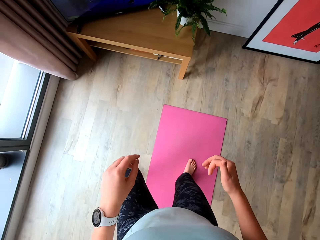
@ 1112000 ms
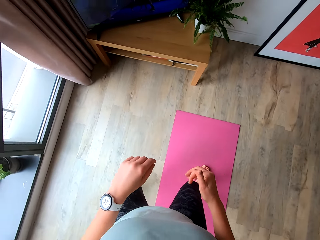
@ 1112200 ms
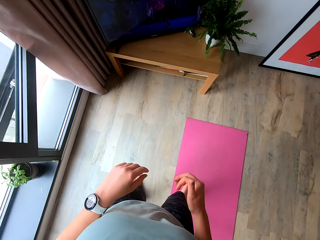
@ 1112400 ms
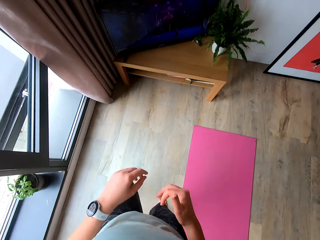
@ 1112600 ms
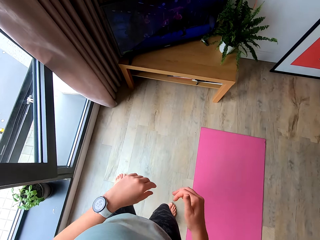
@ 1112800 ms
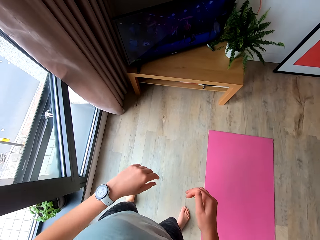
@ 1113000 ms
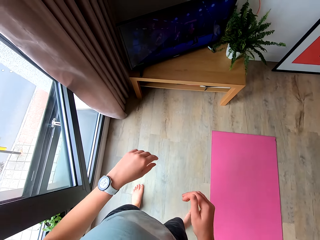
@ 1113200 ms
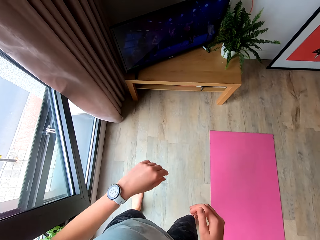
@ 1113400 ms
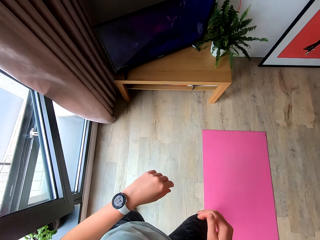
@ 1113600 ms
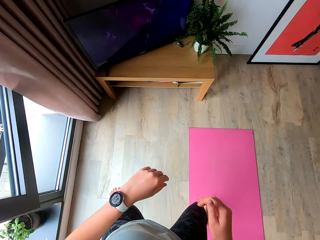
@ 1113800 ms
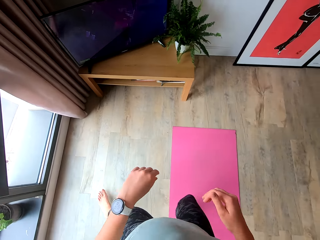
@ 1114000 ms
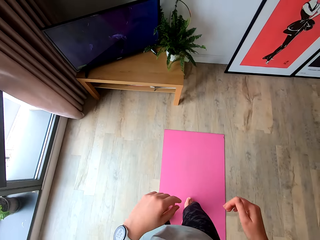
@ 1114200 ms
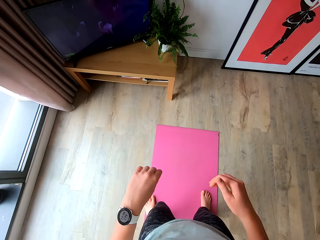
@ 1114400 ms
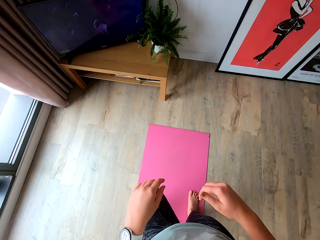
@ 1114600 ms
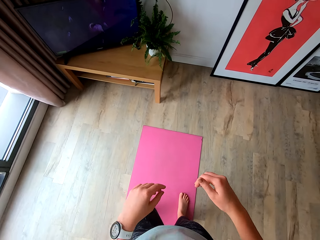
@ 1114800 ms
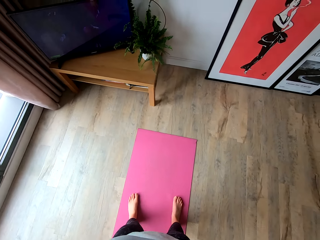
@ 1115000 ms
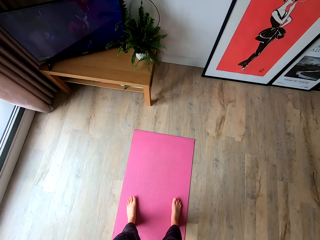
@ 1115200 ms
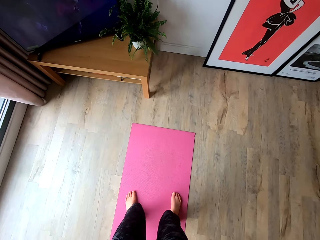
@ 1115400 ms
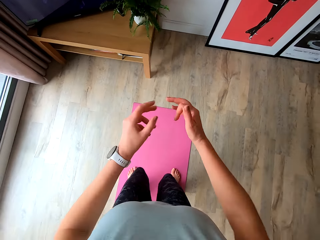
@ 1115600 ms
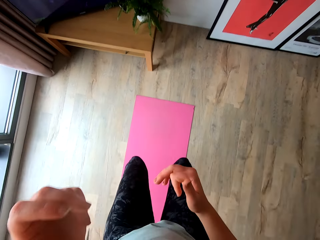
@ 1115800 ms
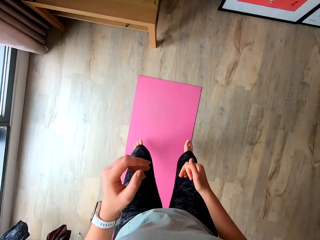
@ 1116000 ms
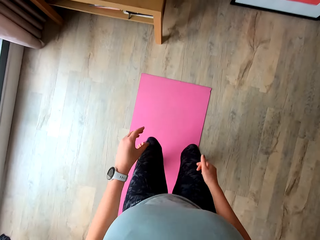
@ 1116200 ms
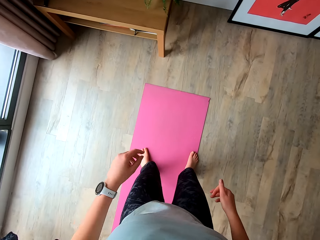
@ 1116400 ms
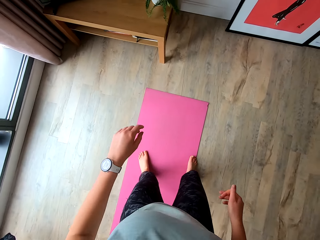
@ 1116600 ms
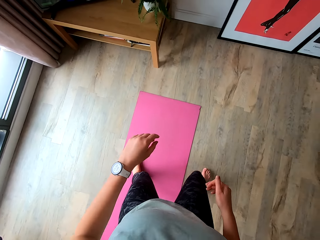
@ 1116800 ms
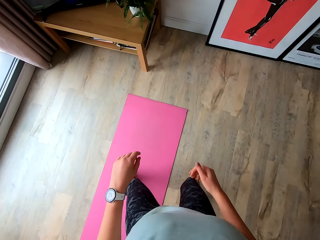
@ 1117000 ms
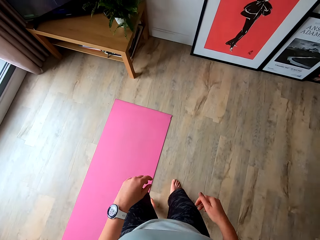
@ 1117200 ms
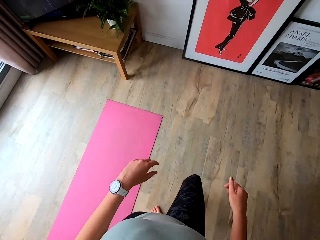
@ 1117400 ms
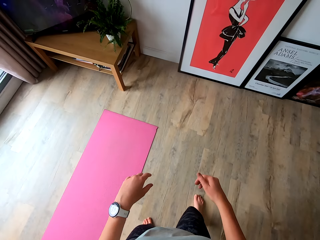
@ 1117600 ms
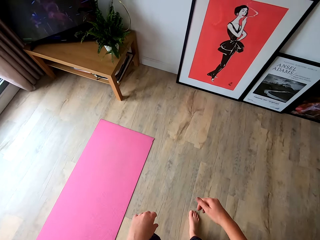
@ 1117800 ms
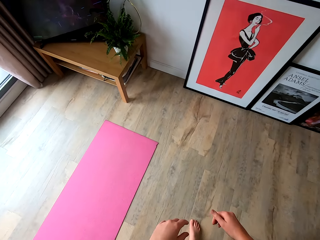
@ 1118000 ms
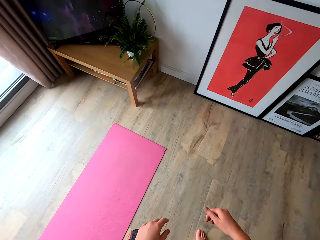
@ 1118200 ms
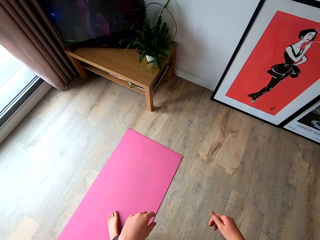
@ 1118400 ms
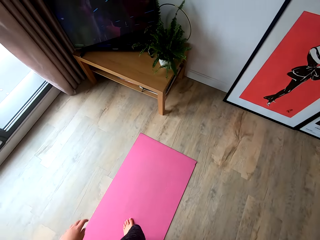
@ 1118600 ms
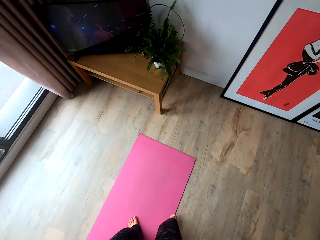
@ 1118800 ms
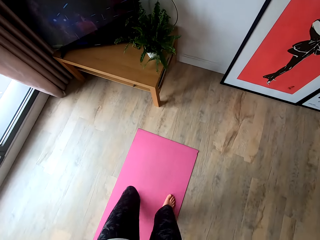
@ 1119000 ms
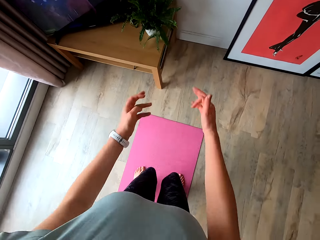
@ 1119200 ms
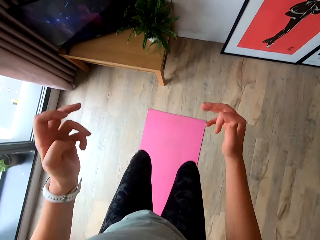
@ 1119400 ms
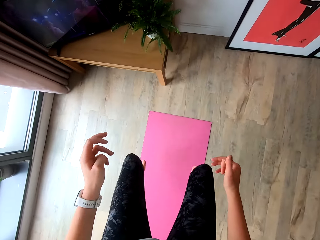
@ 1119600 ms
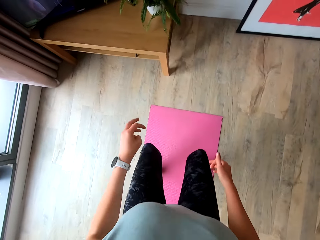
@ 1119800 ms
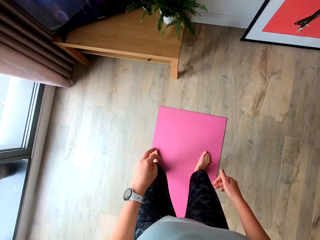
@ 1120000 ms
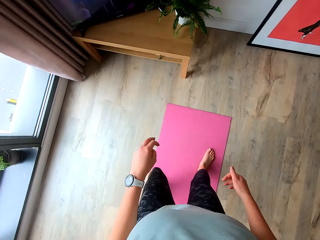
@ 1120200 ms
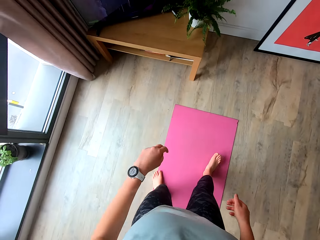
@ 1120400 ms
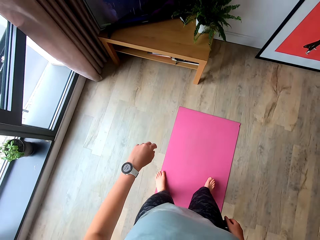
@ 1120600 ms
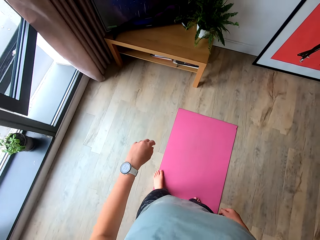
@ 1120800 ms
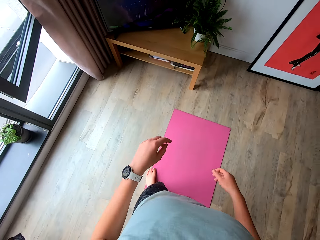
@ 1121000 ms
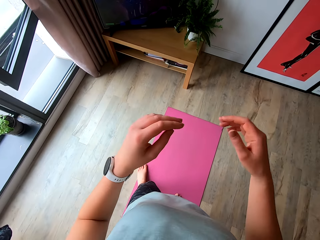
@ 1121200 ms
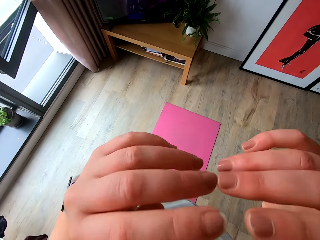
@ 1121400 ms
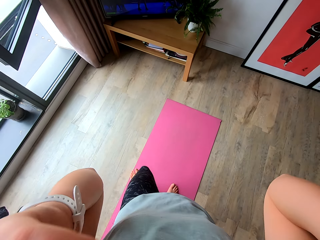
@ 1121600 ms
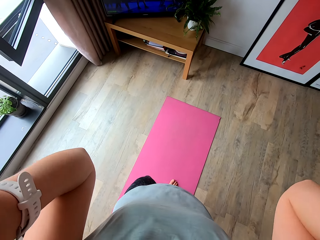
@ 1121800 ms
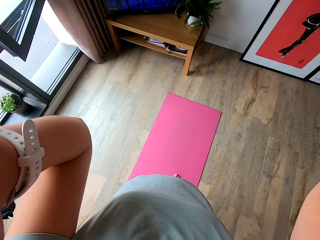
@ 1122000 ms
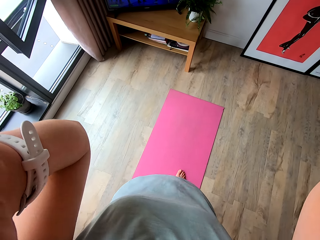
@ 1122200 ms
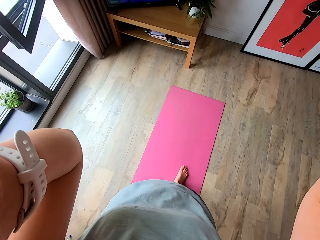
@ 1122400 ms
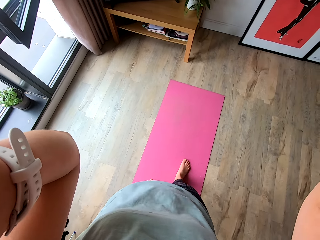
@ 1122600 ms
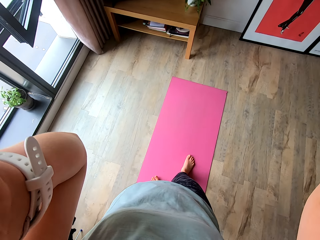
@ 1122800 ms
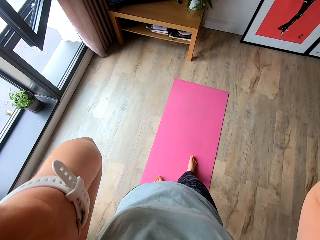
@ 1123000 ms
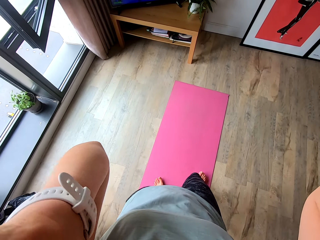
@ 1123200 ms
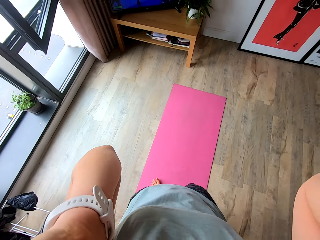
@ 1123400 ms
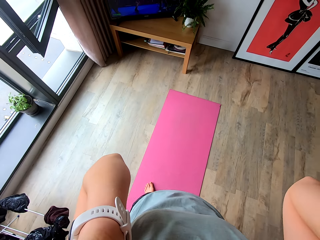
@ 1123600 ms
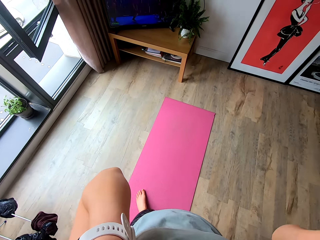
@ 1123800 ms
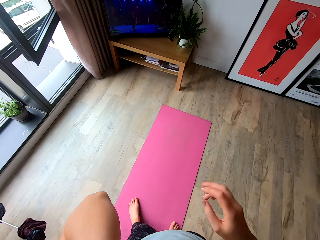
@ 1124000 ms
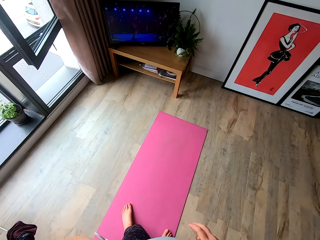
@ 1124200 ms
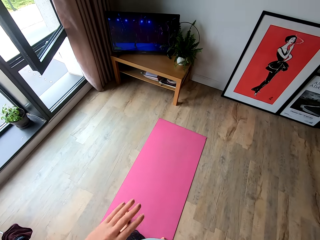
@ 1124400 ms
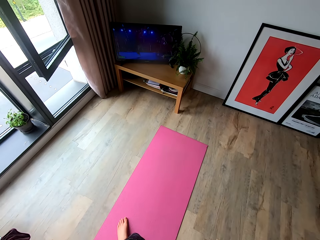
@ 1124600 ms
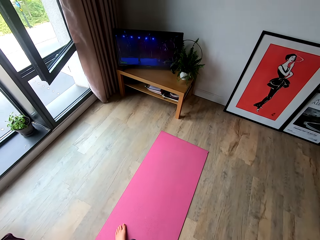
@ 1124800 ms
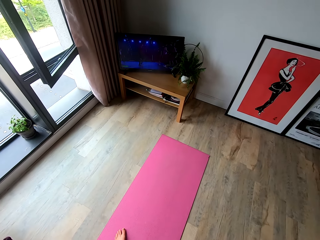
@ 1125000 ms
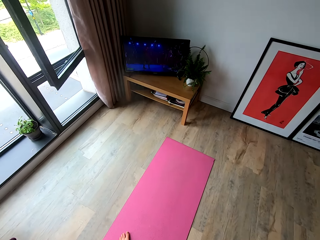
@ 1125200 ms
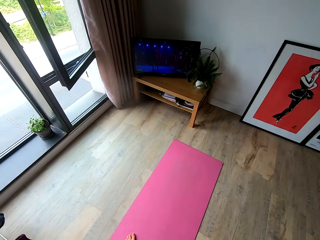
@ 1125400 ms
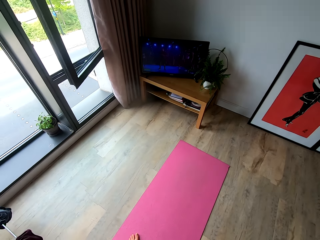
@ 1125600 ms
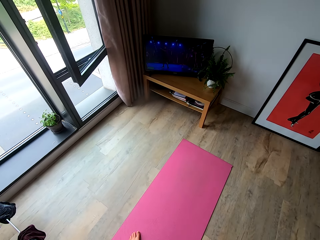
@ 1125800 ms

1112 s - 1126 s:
The camera wearer adjusts the camera. They lift the hands.

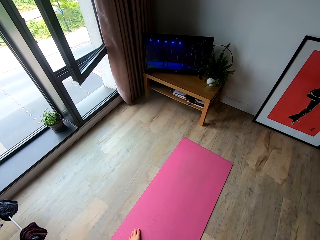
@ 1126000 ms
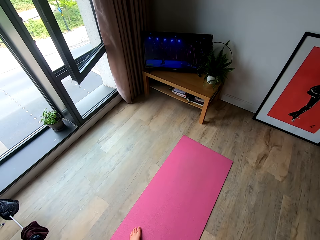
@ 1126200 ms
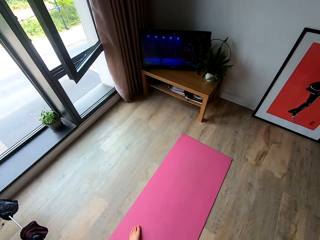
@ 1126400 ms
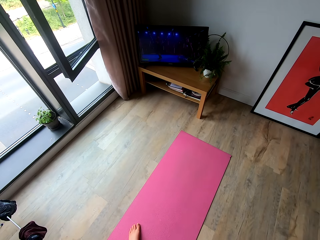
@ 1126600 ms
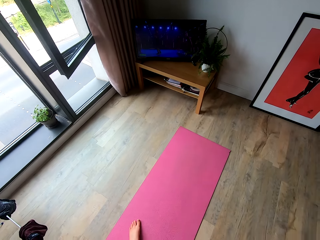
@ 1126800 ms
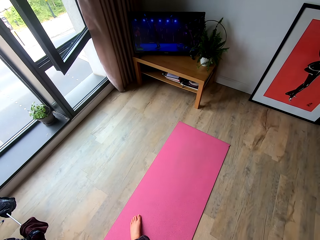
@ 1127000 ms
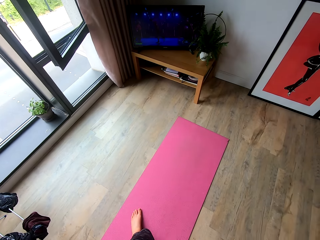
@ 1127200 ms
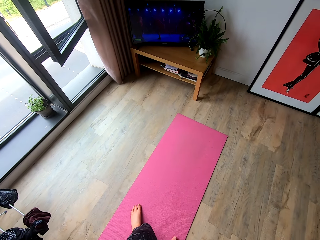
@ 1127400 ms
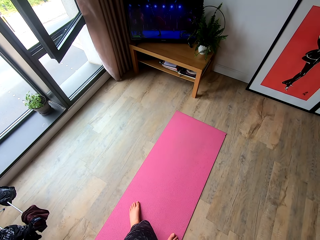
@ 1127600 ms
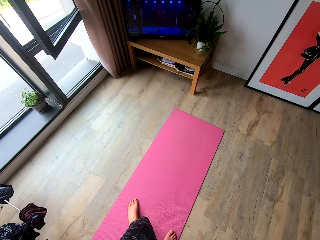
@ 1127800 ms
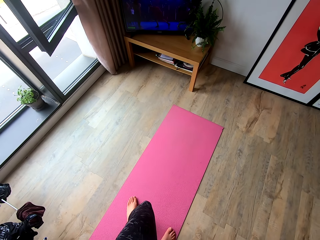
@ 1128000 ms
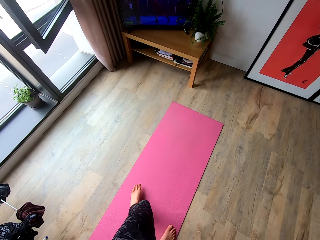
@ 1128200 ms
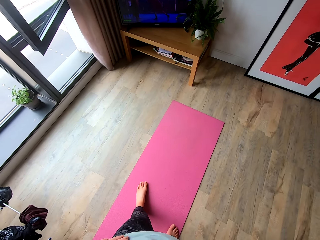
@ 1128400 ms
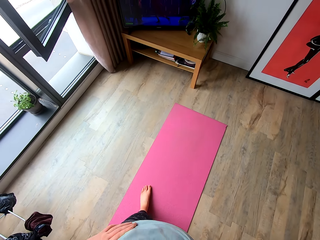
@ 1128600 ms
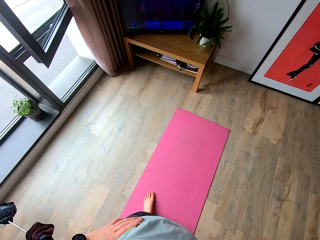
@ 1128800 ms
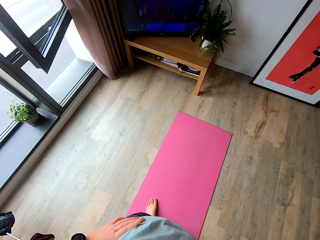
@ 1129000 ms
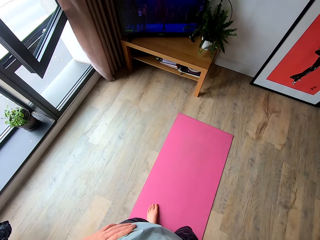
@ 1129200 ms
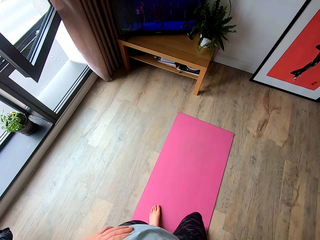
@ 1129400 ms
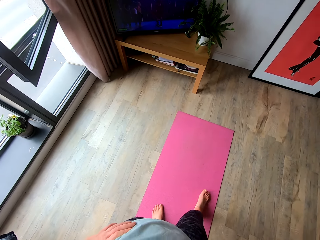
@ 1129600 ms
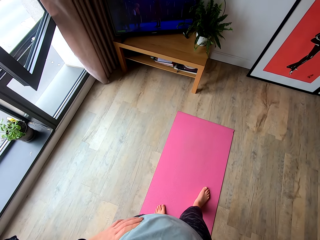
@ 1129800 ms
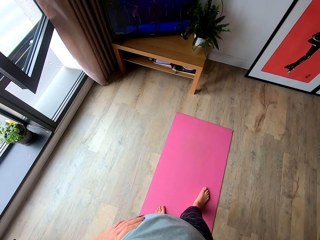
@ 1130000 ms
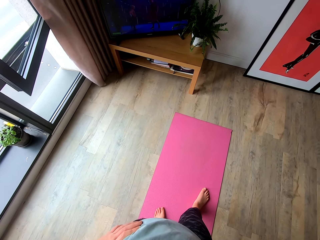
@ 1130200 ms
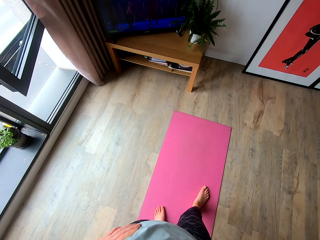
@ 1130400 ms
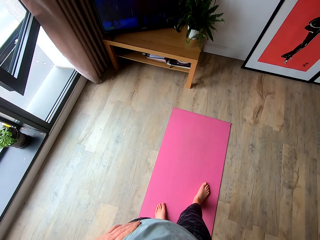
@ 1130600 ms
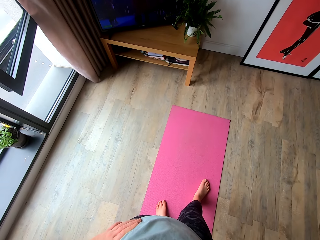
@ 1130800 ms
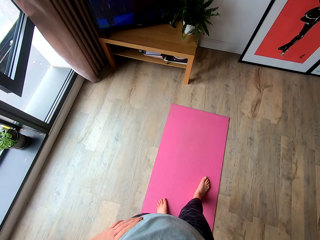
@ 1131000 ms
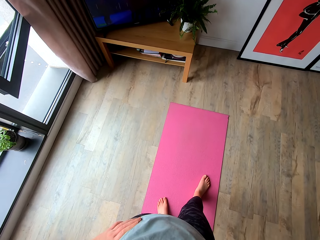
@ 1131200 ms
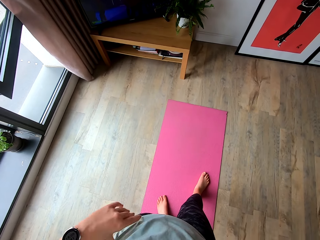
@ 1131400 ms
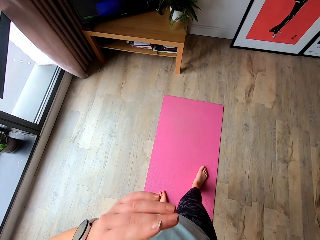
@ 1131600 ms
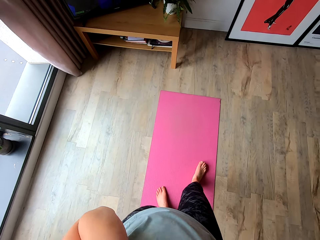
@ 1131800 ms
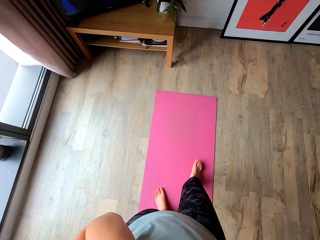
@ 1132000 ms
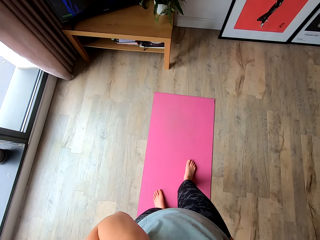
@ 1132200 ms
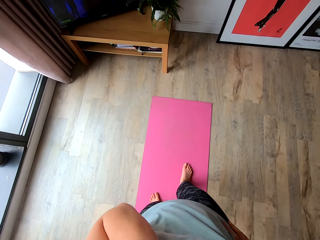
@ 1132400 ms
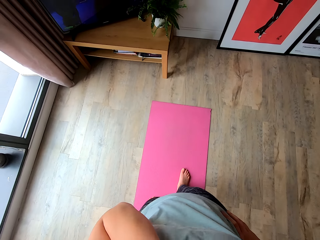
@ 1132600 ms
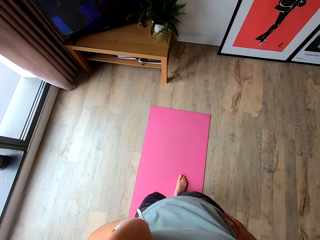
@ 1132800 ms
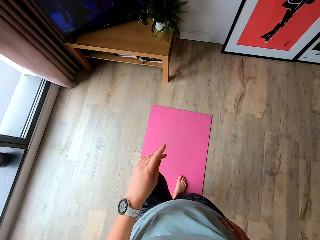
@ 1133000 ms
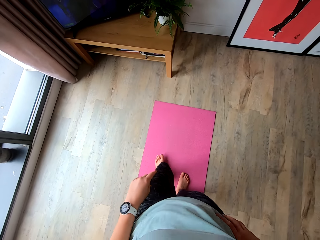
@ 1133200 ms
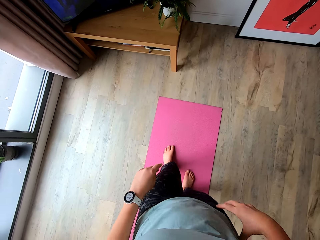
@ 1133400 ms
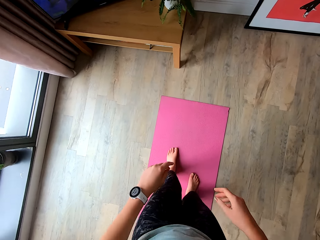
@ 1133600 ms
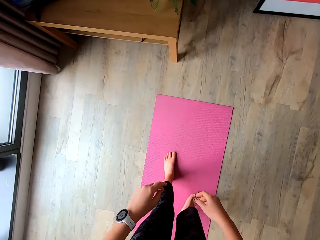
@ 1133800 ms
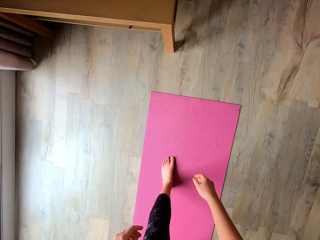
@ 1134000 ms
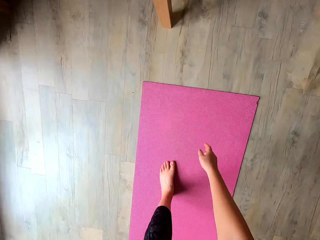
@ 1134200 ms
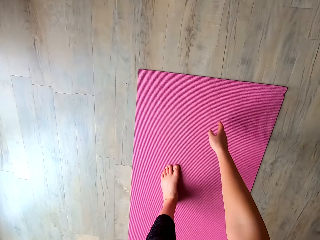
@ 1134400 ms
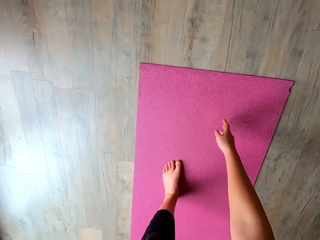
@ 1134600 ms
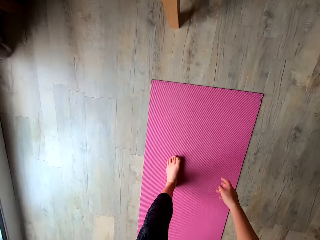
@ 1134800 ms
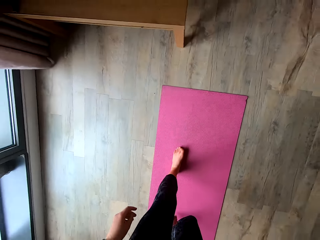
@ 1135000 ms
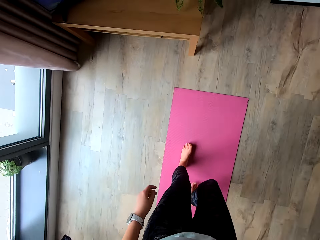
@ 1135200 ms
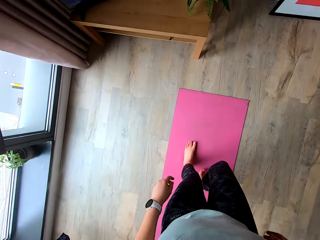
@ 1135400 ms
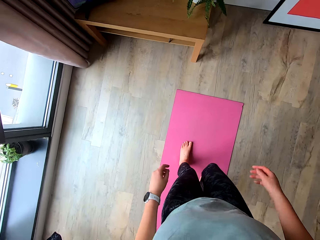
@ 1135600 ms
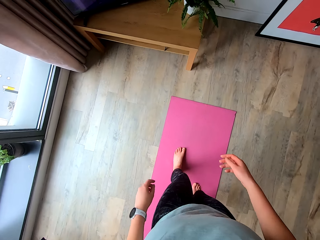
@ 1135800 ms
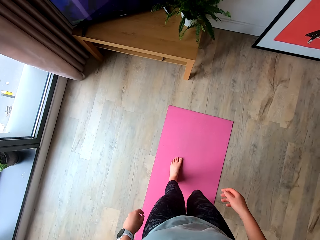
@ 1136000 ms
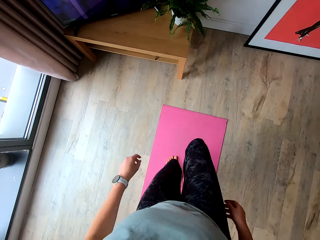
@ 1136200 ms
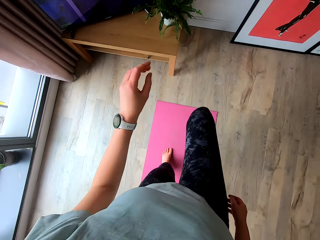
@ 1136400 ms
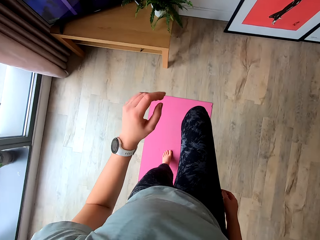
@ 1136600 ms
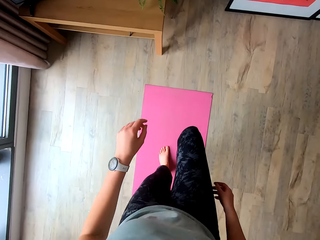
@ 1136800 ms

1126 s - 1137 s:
The camera wearer pauses. She holds the waist. She lifts her hand. She works out in a room. She touches the yoga mat with her right hand. She jumps on the yoga mat.
